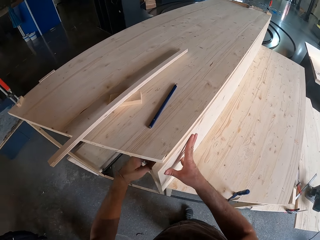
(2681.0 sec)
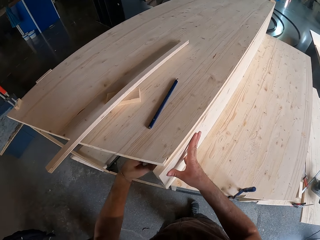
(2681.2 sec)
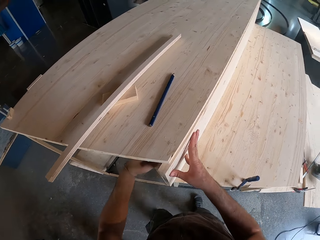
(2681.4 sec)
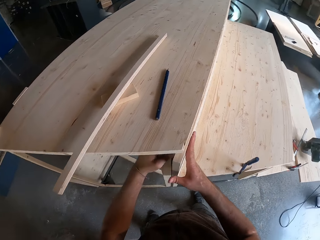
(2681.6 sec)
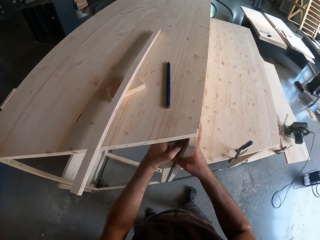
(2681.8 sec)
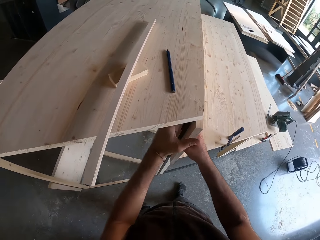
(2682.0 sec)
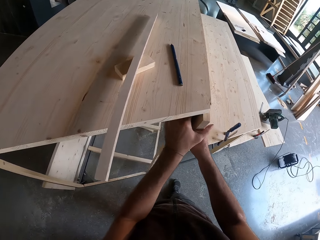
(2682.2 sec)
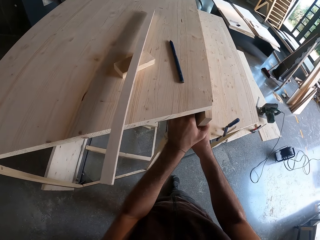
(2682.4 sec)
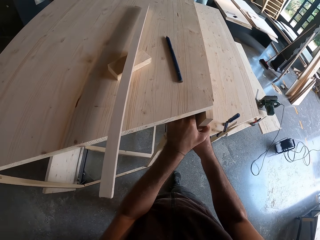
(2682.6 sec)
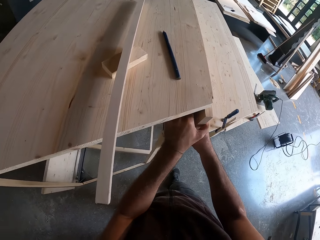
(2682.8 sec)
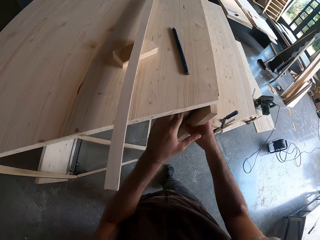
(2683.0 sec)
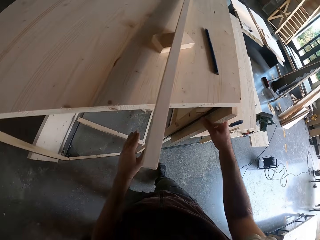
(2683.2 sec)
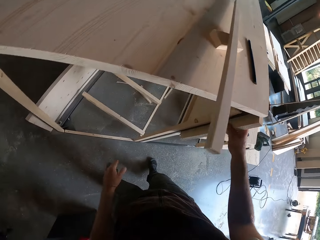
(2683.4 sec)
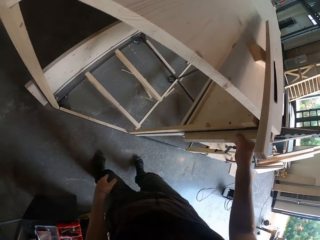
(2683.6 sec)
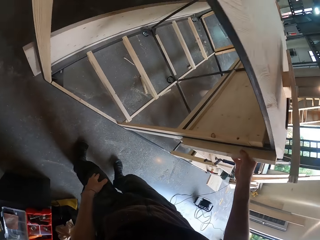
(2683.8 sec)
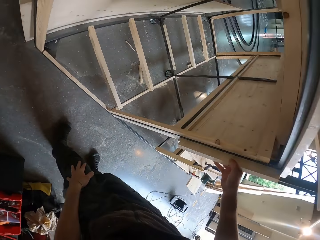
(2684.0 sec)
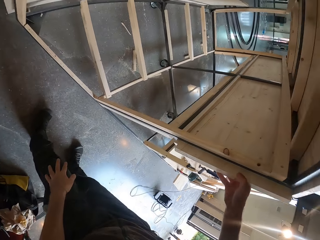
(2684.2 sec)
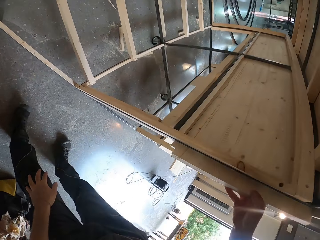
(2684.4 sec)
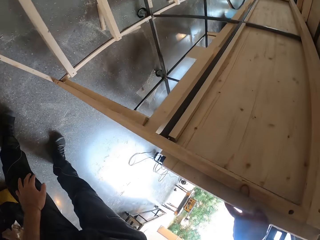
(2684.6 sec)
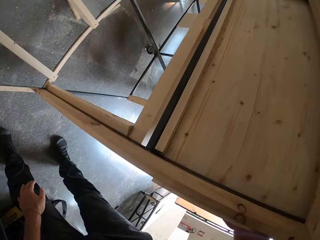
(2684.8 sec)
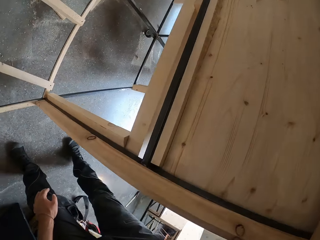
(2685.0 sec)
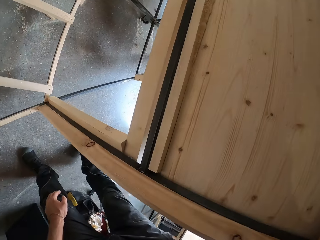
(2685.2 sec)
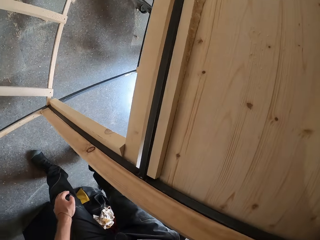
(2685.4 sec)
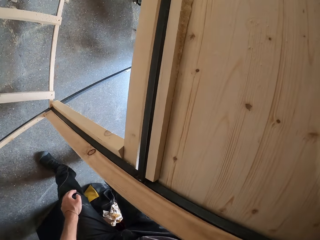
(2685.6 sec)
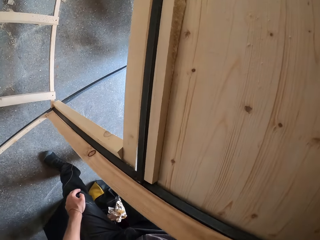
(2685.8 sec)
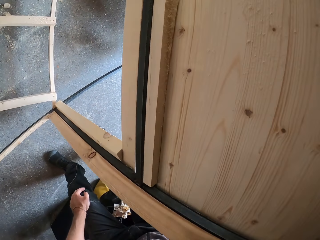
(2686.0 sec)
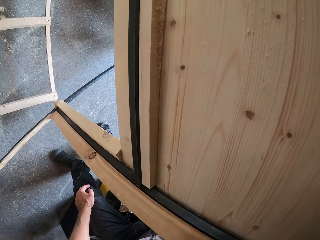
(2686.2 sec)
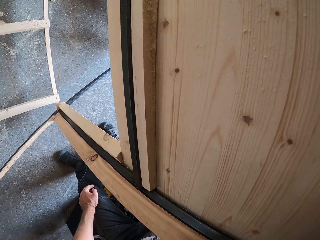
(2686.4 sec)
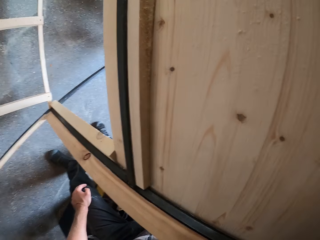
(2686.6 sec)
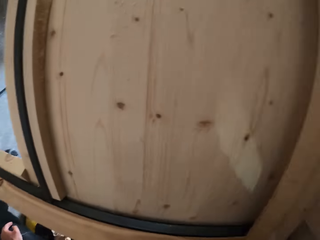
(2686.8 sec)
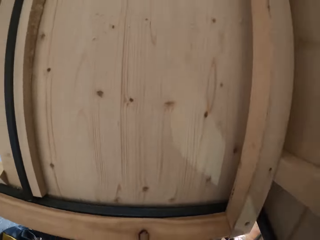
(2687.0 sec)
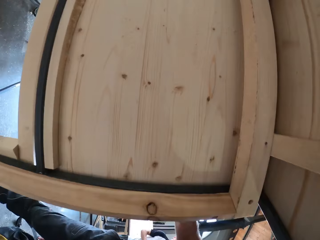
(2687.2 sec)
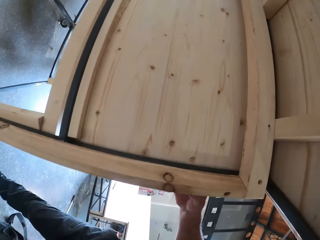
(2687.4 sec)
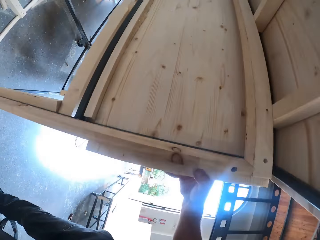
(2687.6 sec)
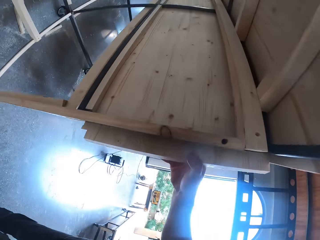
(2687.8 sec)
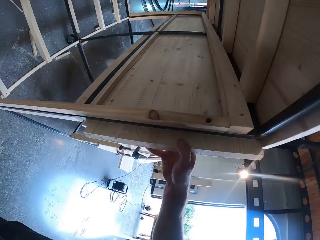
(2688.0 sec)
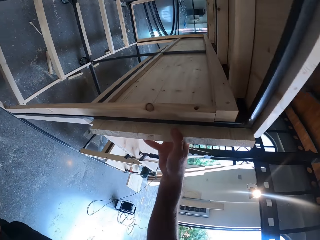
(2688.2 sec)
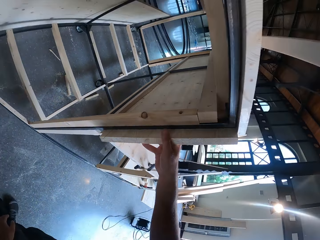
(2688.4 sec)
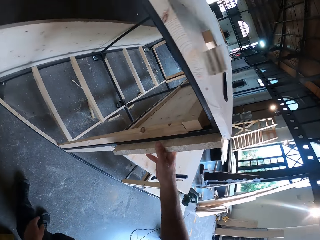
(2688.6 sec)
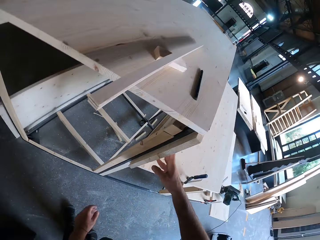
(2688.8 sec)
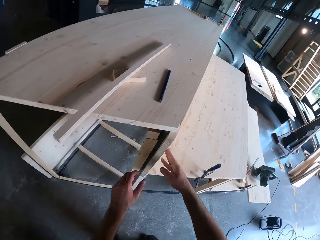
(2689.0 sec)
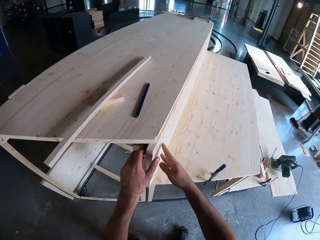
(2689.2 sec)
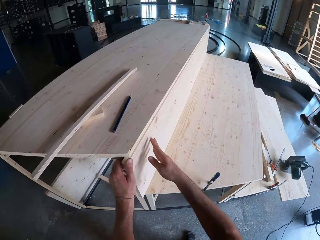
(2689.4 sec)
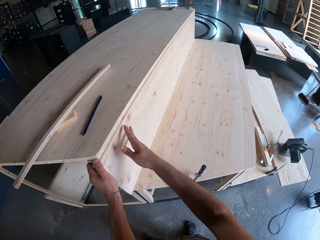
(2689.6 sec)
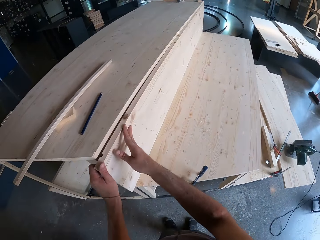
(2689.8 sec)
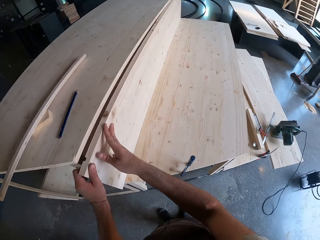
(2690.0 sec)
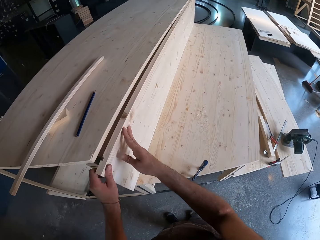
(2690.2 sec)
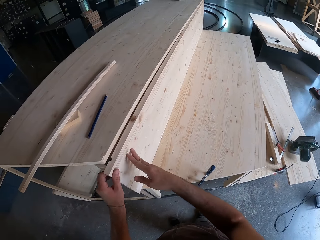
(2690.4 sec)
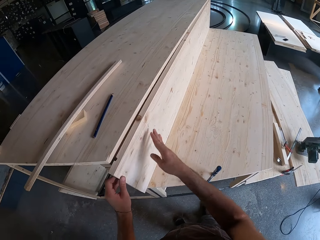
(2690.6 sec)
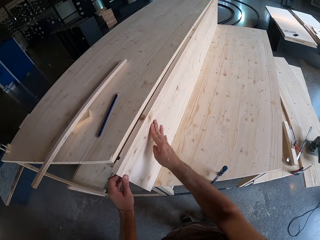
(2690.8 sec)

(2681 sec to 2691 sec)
The camera wearer looks under the wooden plank.

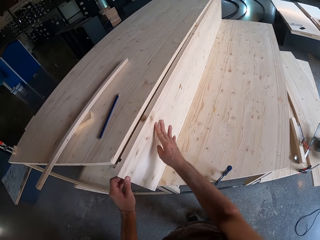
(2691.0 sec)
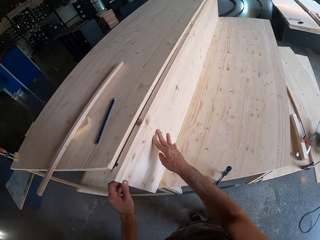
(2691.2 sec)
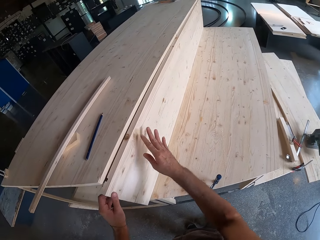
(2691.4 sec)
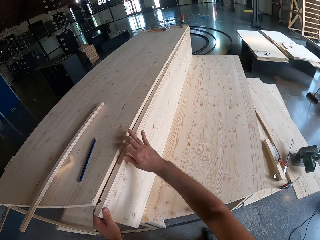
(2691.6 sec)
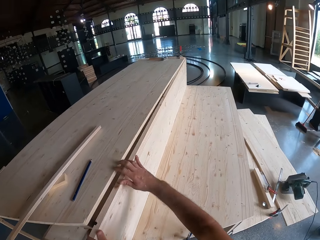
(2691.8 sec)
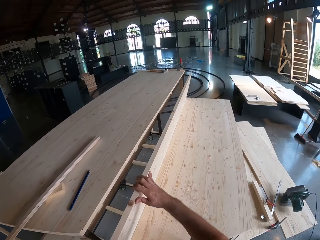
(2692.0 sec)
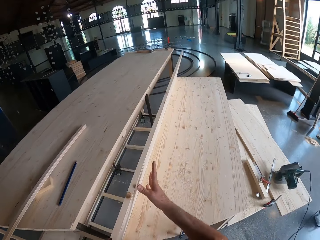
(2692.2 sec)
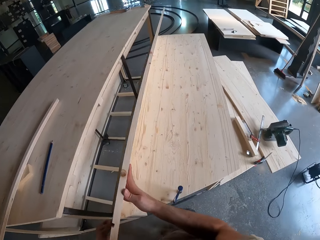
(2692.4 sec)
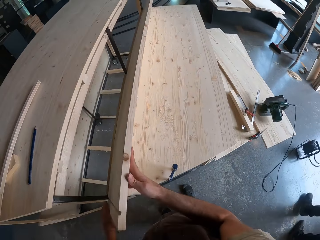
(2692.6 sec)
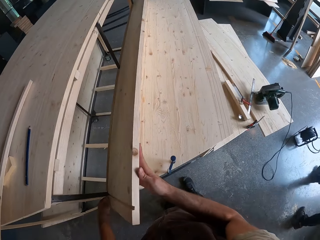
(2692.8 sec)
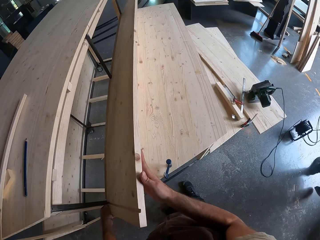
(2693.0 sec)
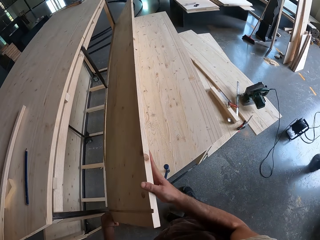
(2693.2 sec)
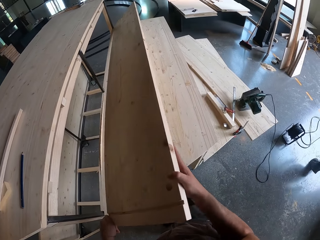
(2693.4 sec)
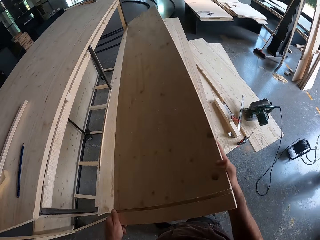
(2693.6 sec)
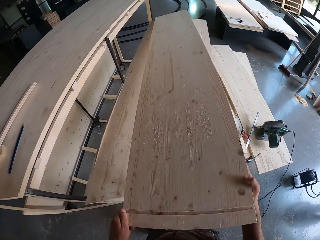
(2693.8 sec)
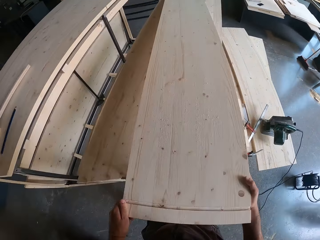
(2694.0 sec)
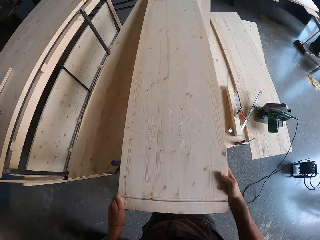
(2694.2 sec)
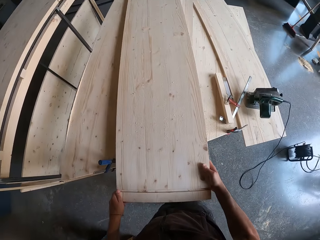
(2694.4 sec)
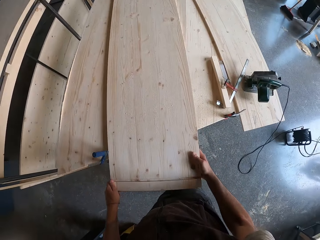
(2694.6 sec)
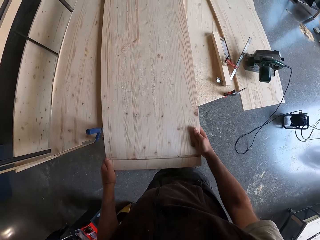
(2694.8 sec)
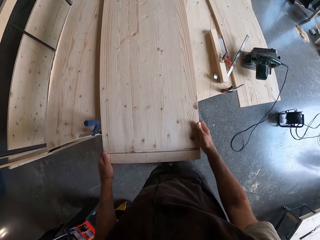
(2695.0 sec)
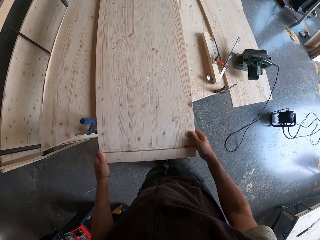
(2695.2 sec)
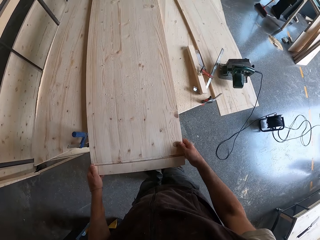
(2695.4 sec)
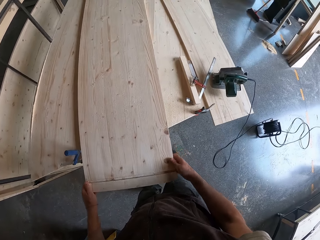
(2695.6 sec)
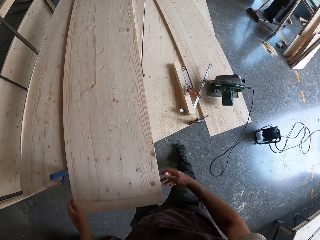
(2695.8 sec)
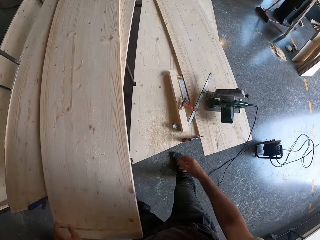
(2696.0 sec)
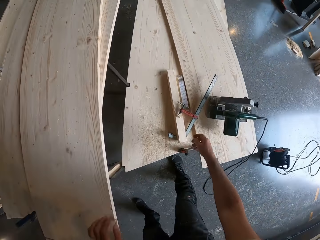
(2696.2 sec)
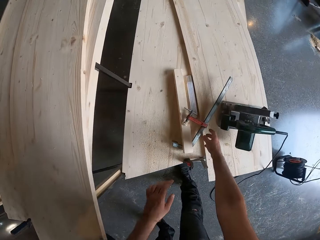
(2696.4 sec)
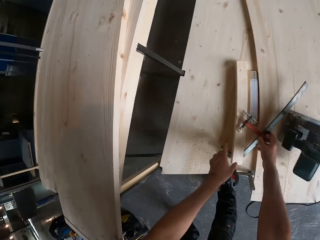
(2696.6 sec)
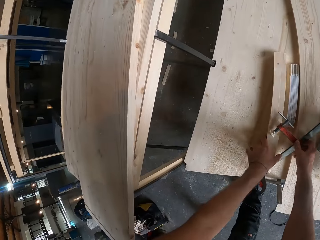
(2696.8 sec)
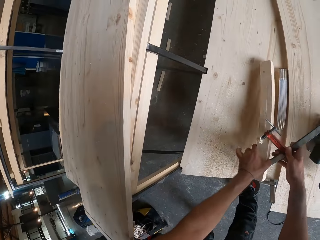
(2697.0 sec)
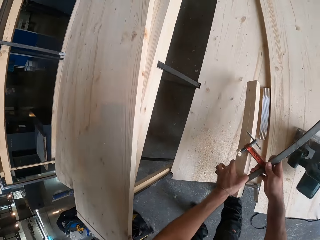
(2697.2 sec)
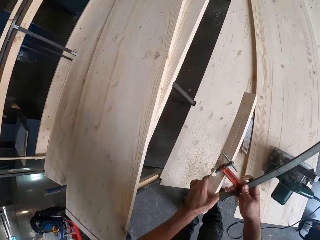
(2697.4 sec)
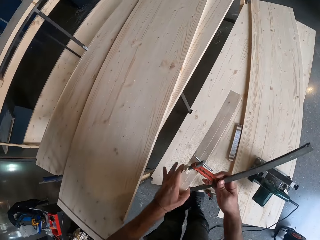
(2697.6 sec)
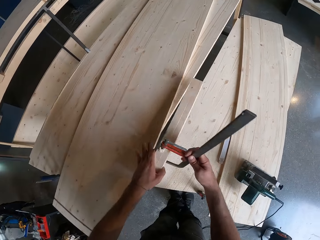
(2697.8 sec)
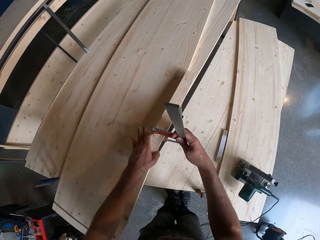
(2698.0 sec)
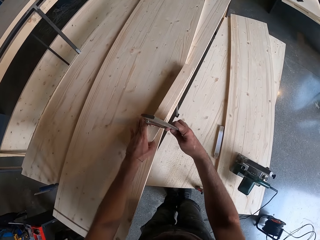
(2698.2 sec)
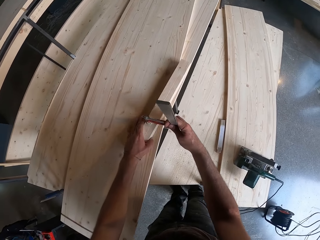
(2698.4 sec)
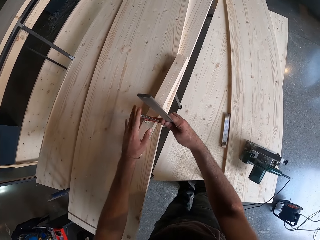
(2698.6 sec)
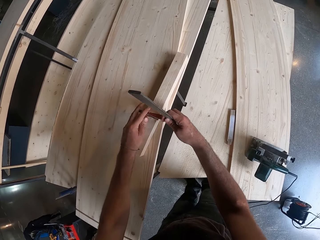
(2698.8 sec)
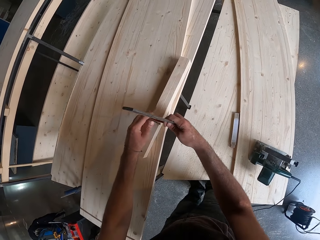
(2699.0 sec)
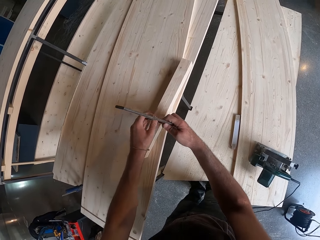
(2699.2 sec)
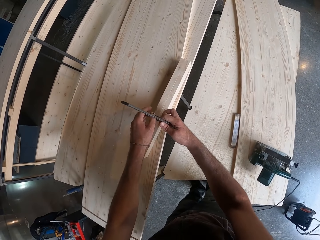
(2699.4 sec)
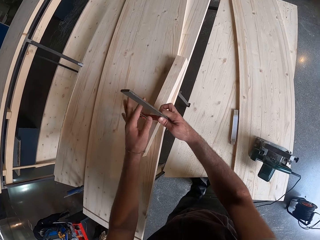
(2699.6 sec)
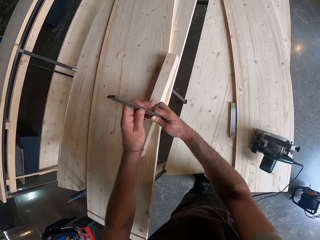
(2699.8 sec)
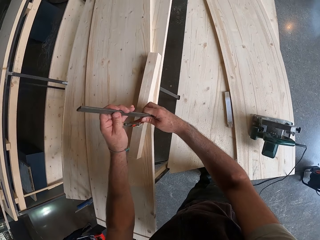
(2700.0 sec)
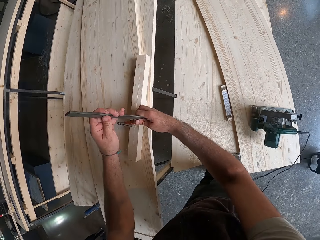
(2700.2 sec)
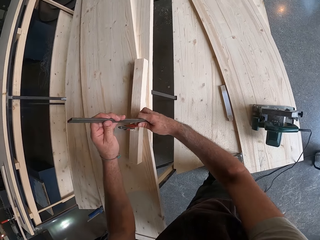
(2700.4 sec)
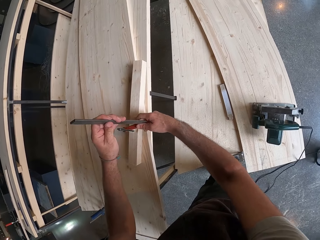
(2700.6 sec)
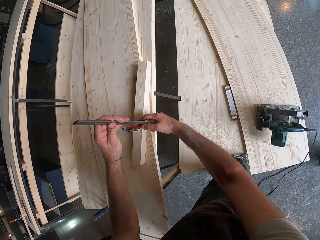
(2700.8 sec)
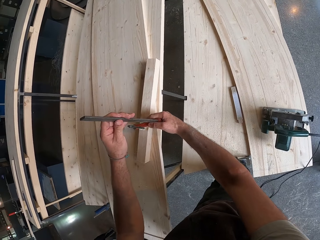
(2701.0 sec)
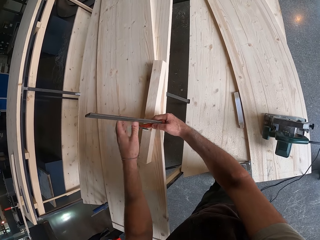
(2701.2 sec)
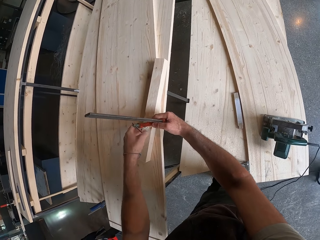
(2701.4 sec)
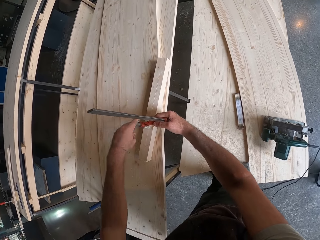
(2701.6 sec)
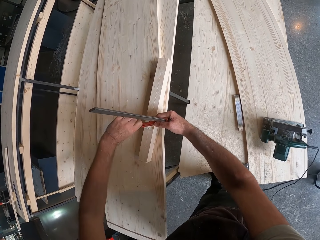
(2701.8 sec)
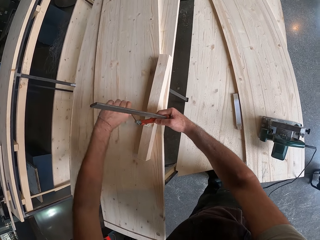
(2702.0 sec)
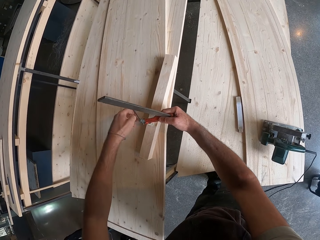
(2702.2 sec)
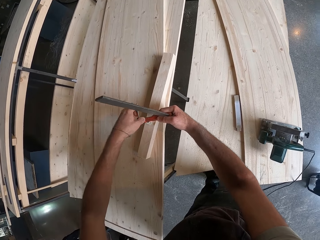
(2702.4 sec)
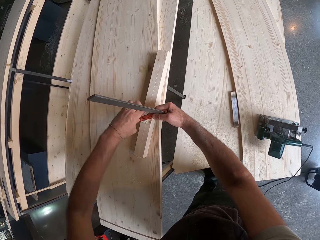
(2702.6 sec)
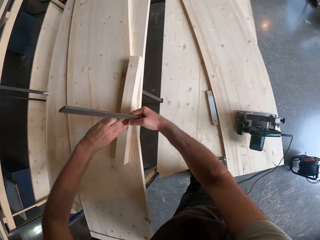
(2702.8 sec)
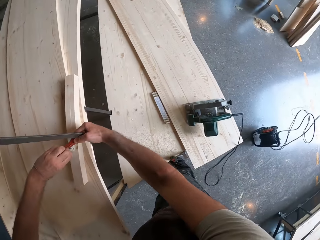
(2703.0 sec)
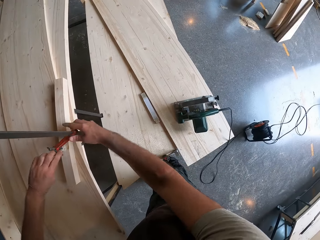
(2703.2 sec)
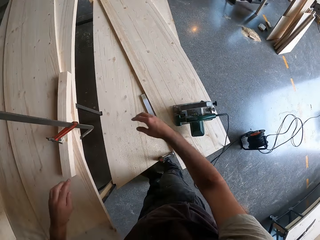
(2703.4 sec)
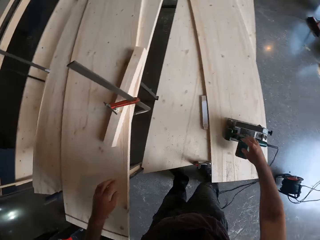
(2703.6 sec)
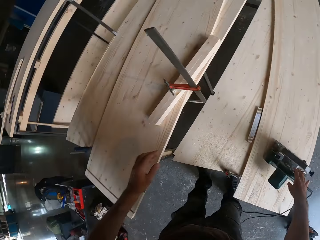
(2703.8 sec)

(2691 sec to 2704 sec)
The camera wearer places the wooden plank on the wood with both hands. They move the plywood. They lift the log of wood and the clamp or vernier caliper from the wood with both hands. They hold the log of wood against the wooden plank with the clamp with both hands. They place the vernier caliper on the plywood with the wood. They screw the vernier caliper on the wood.
